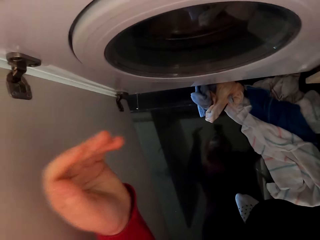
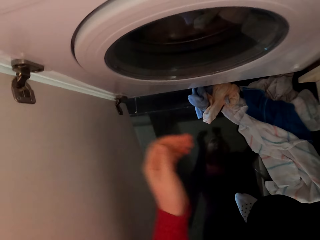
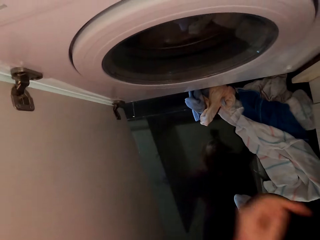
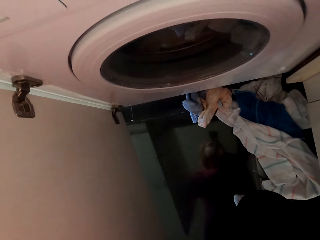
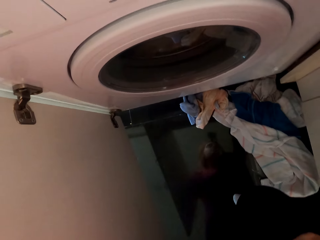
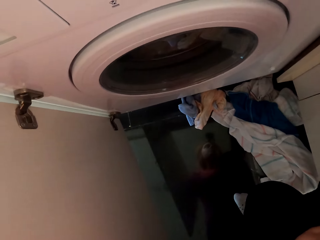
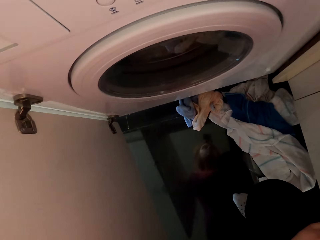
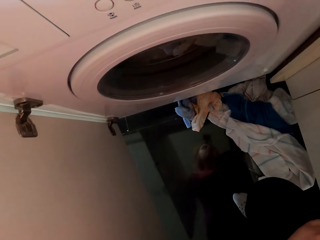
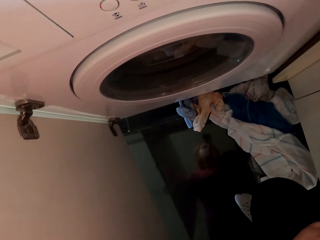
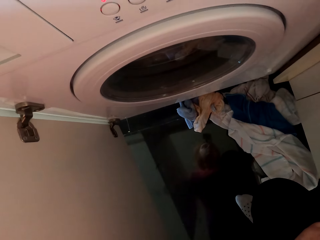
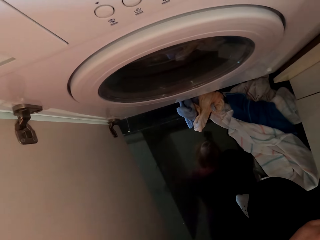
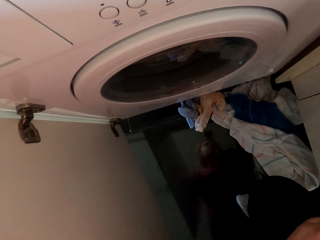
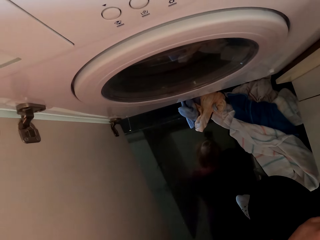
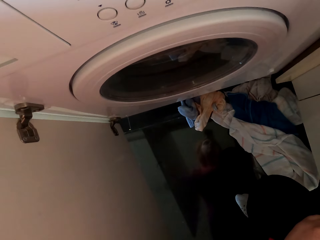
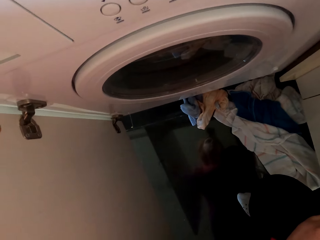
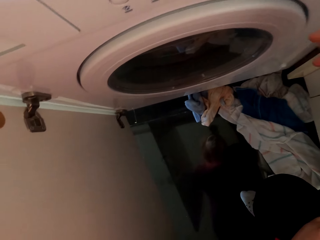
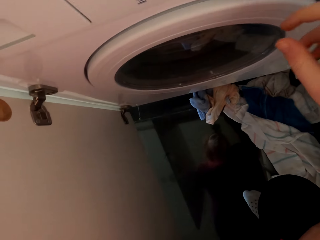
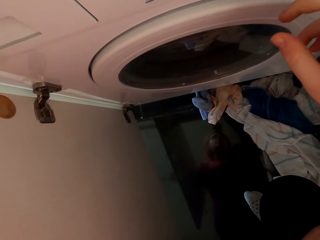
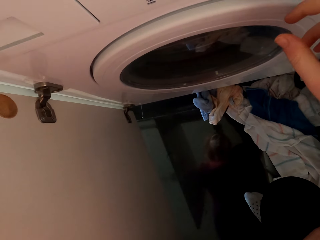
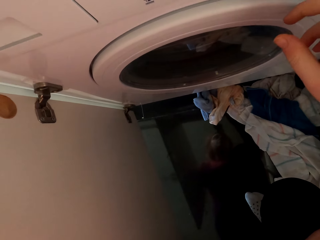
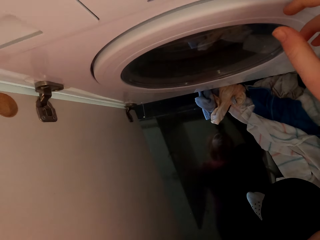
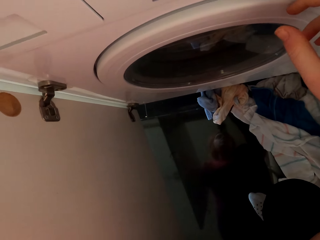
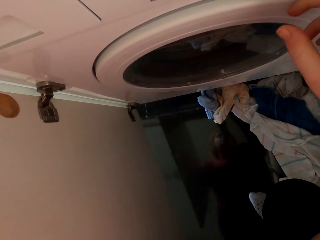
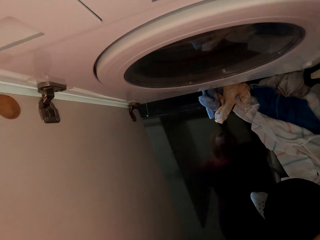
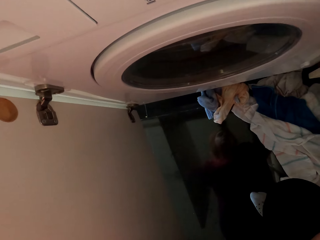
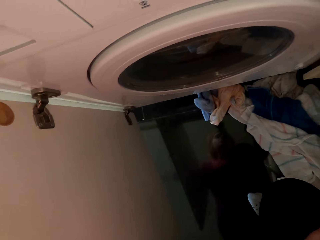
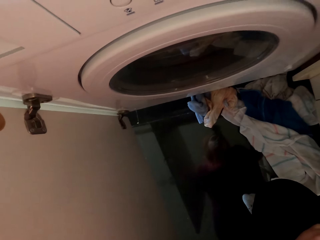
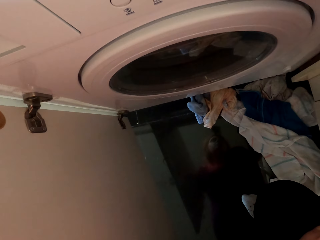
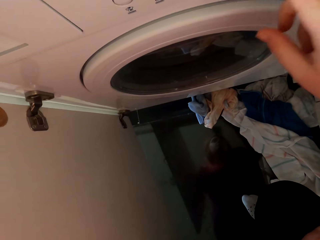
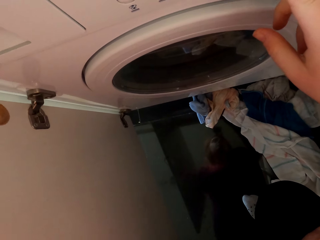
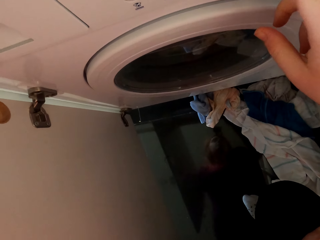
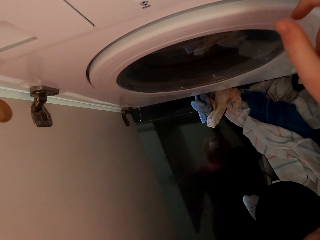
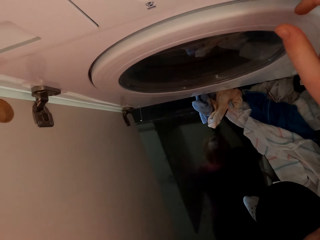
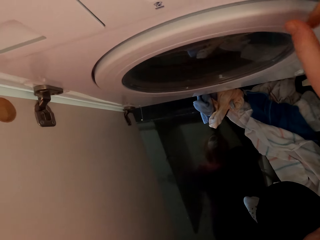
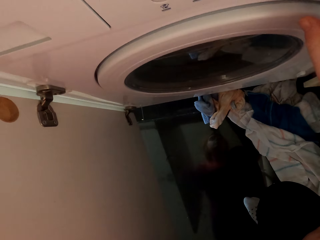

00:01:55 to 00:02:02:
The camera wearer puts on the laundry machine.
